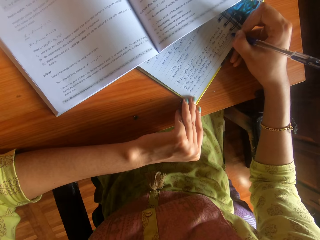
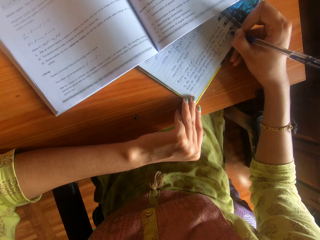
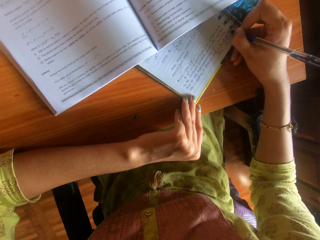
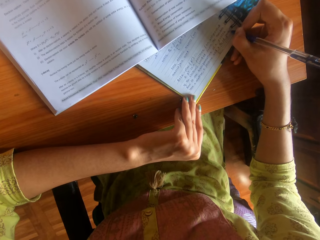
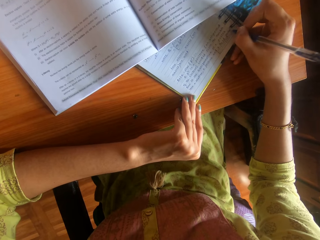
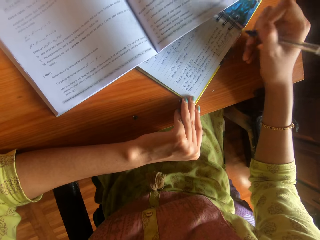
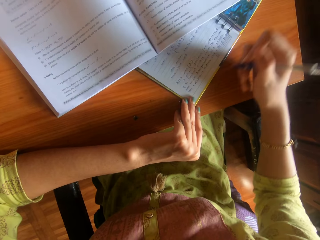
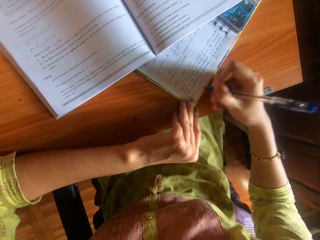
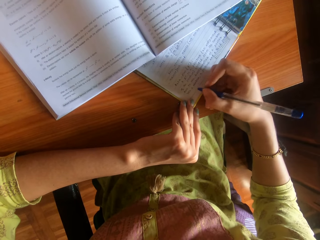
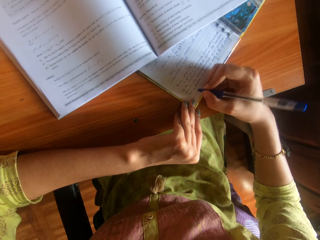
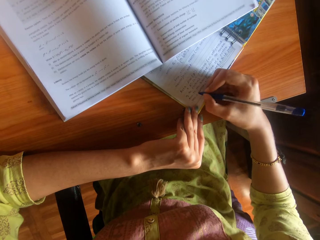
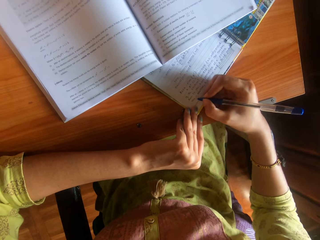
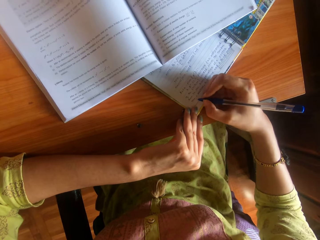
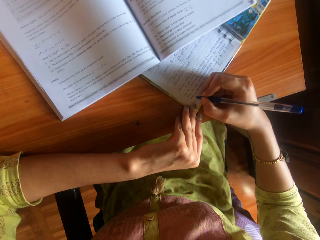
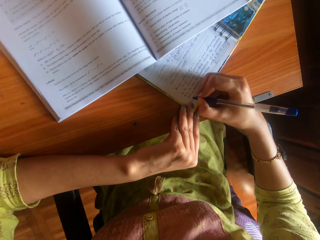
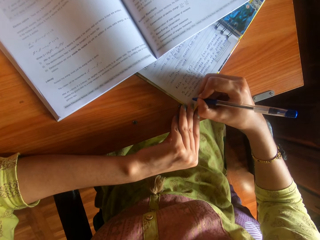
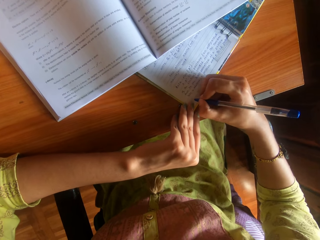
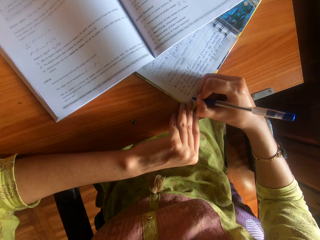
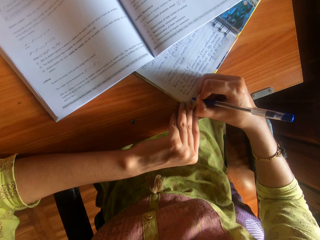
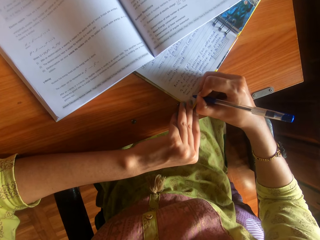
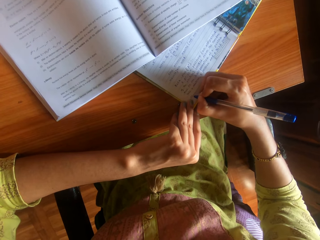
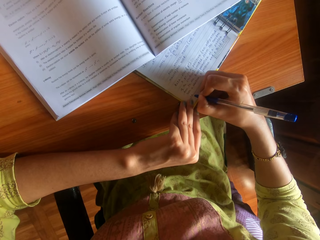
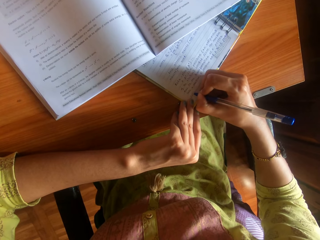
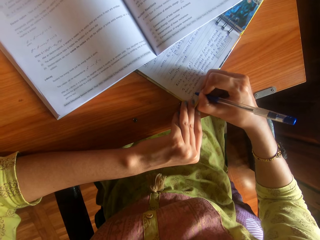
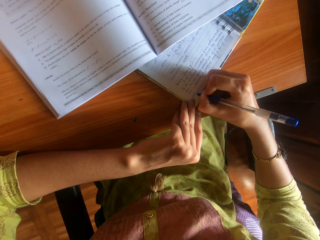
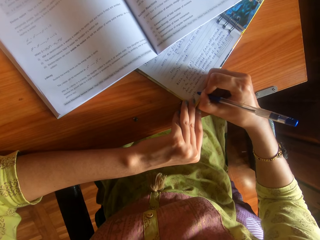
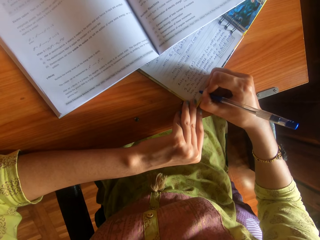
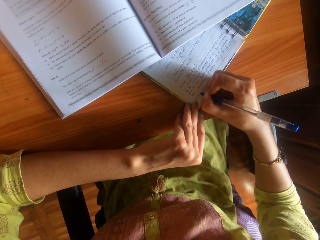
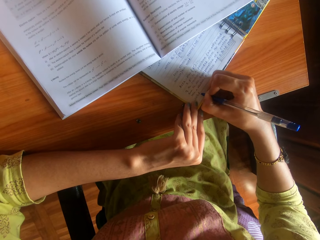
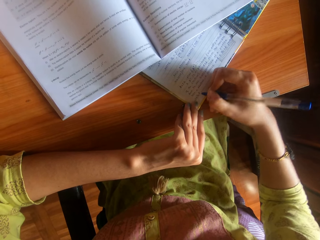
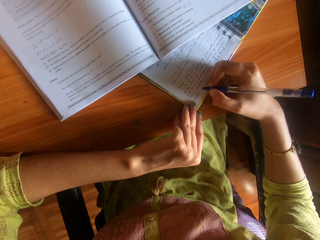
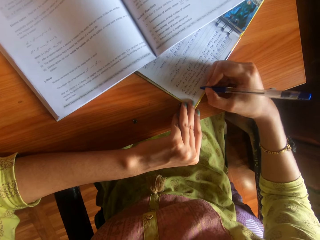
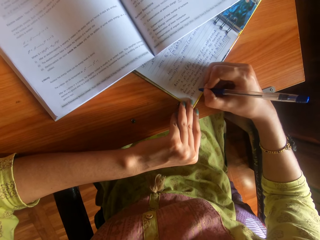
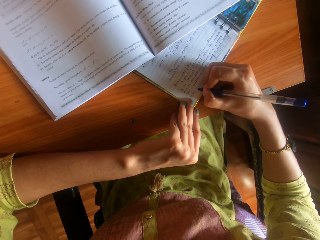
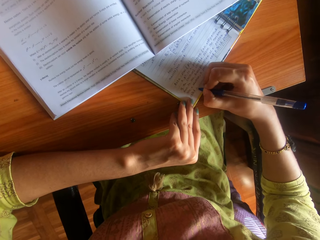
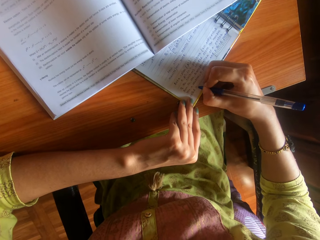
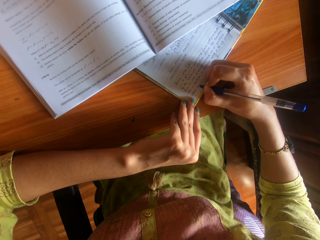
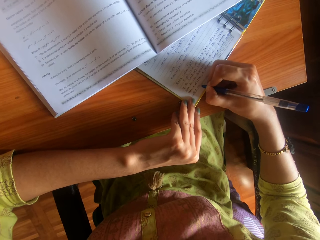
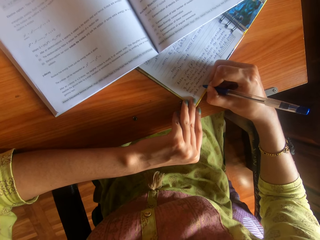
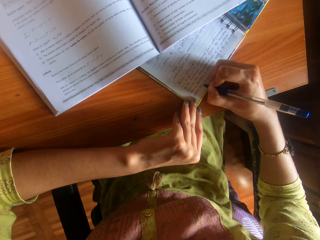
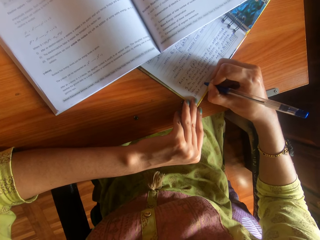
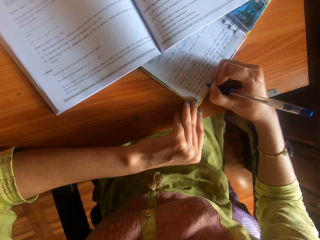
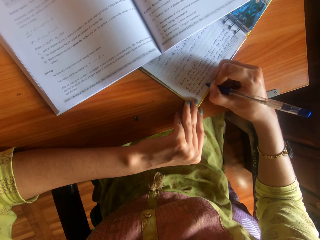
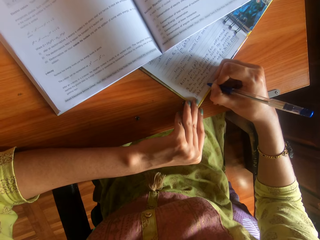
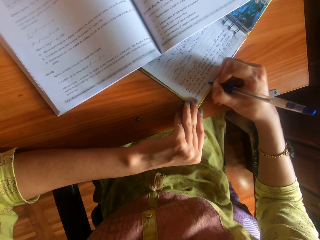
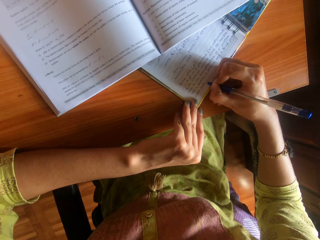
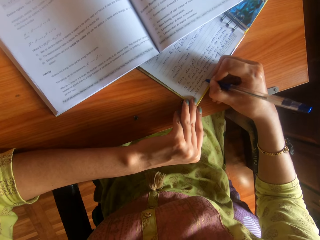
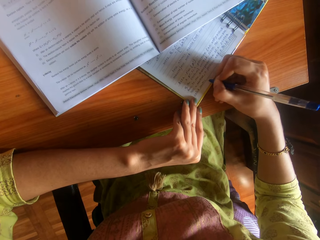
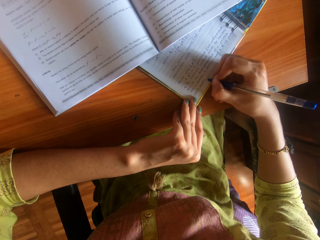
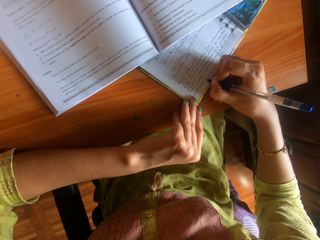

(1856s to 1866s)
The camera wearer moves the hand. They write the book using a pen.

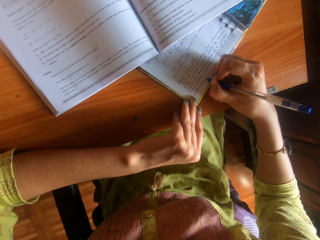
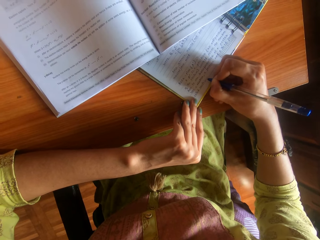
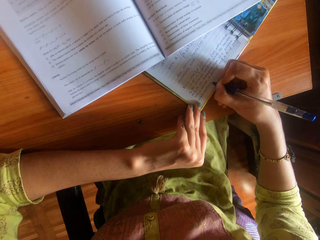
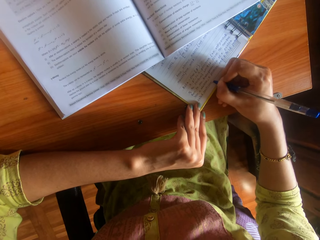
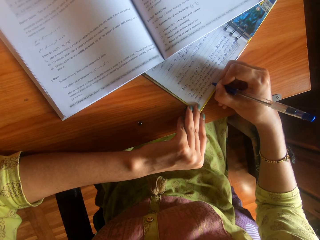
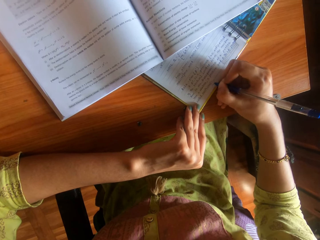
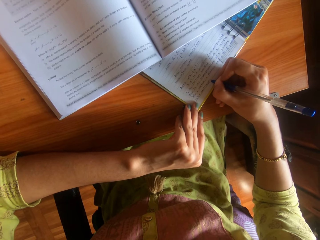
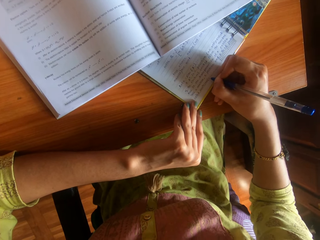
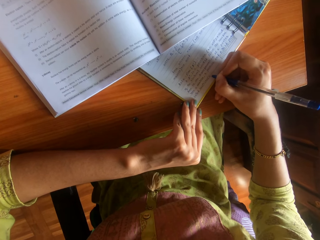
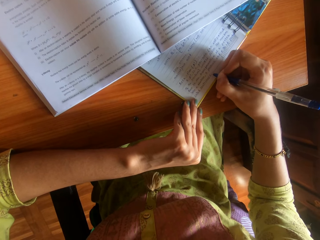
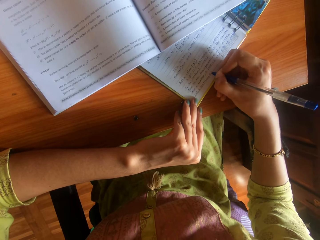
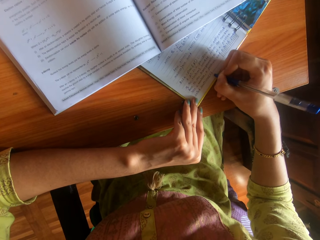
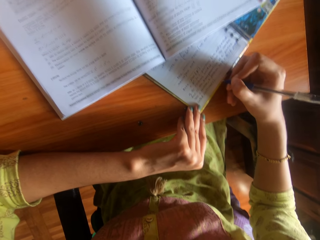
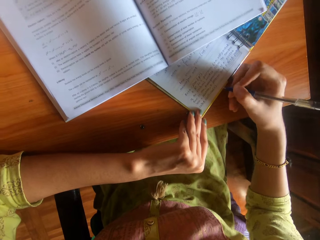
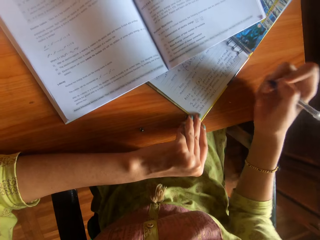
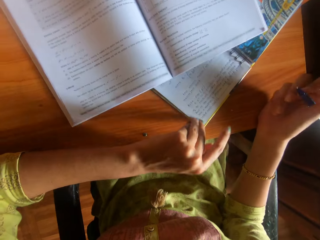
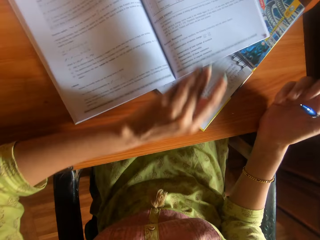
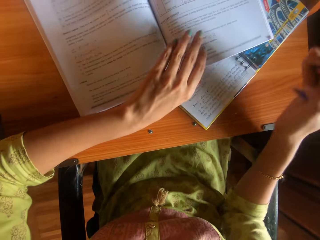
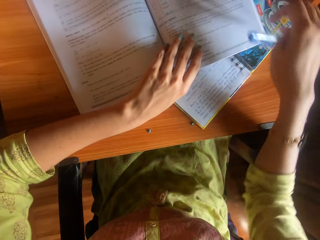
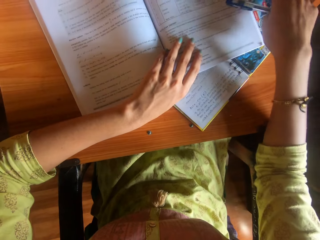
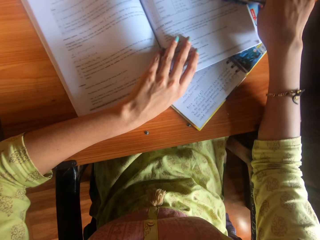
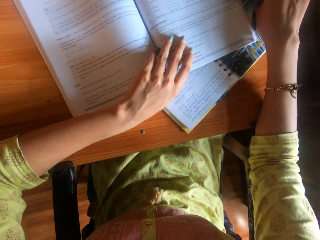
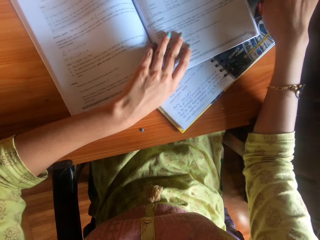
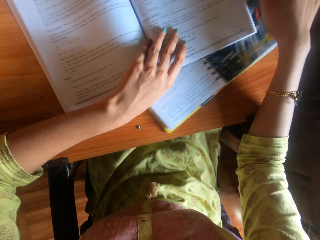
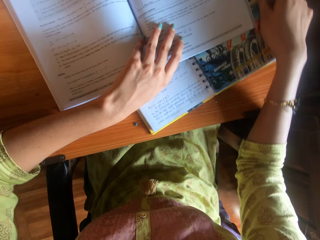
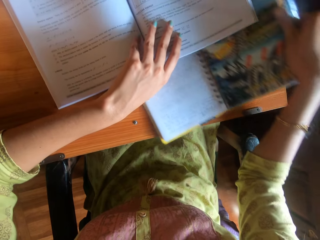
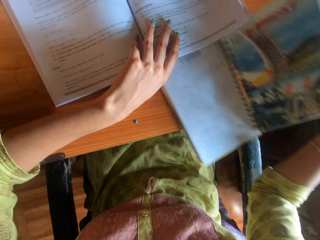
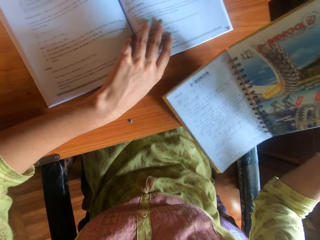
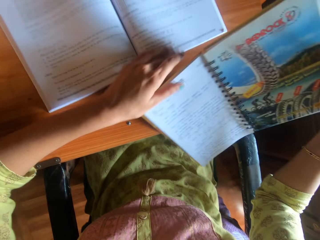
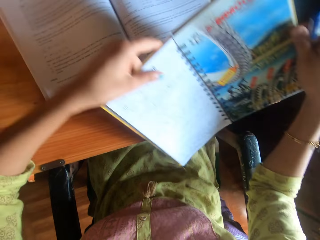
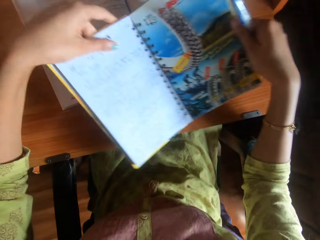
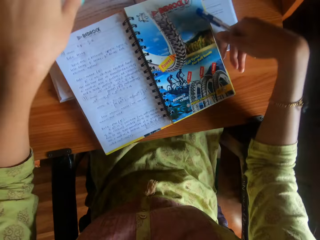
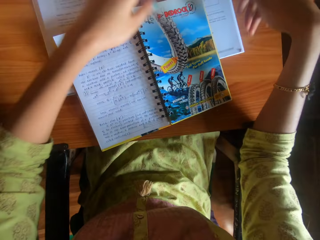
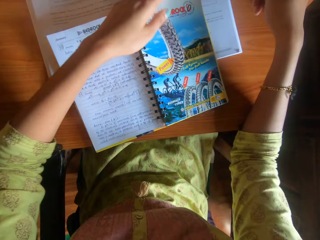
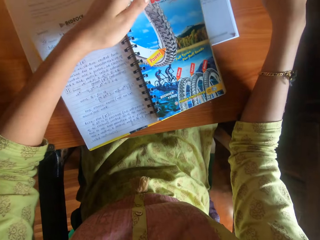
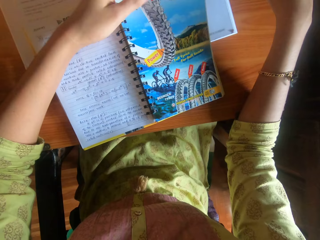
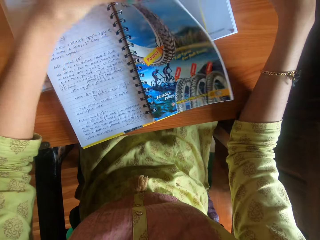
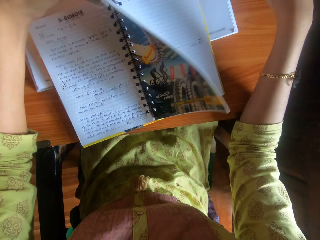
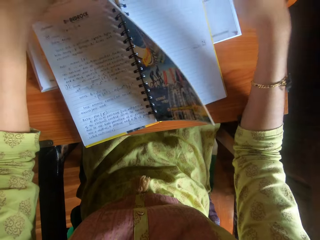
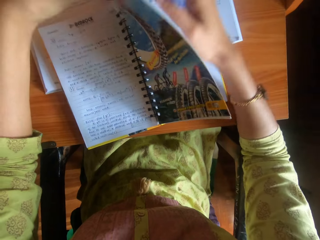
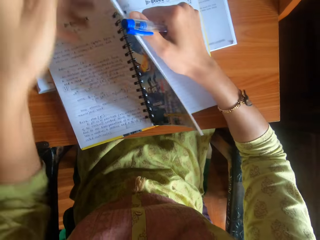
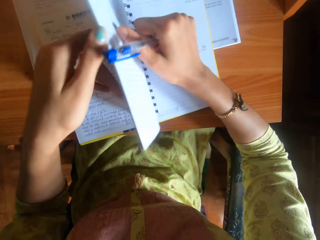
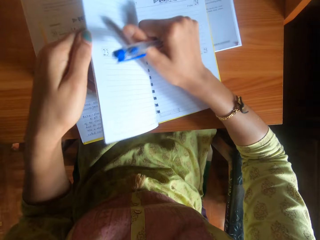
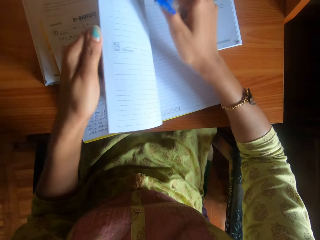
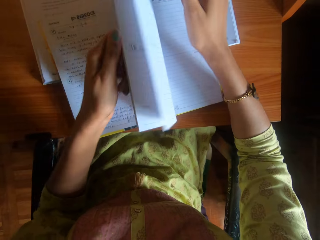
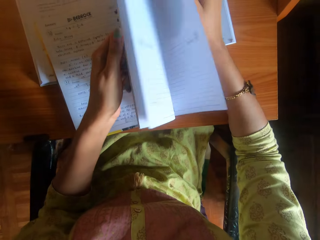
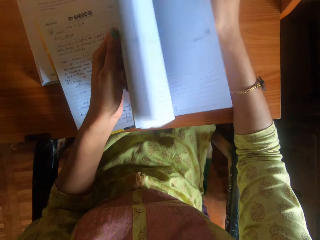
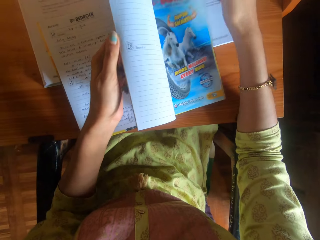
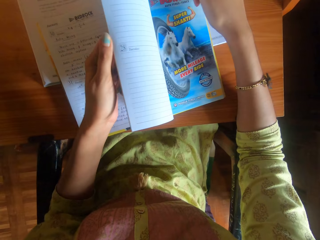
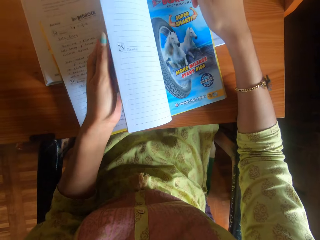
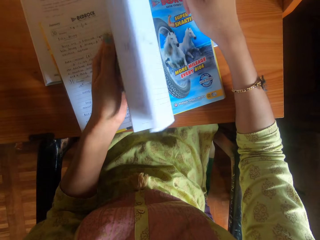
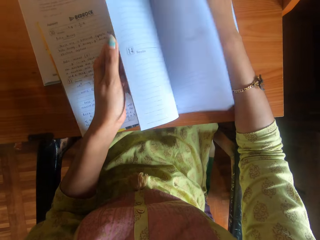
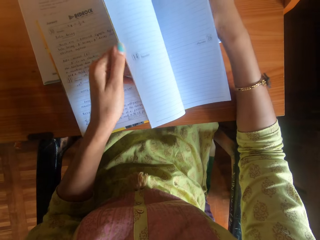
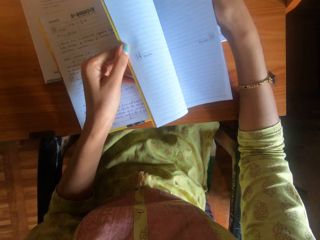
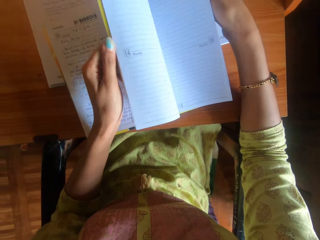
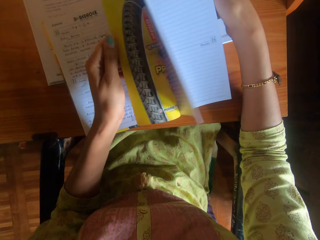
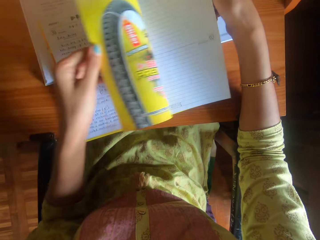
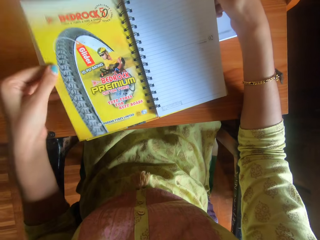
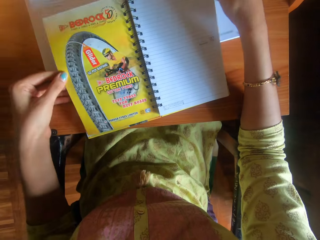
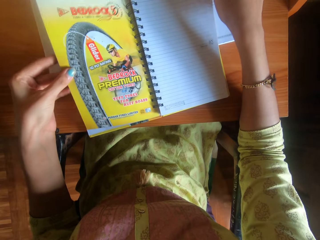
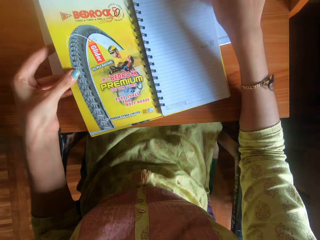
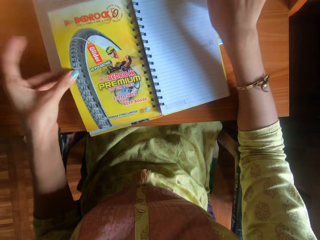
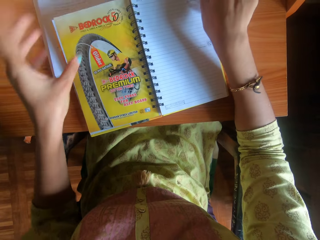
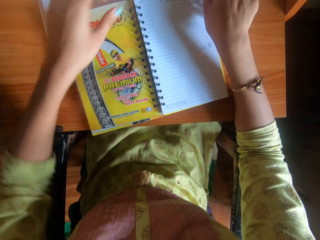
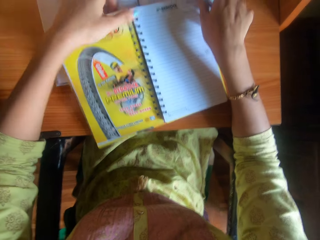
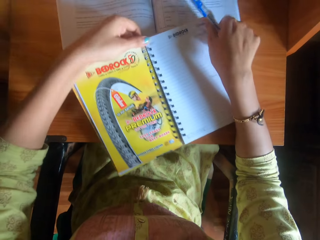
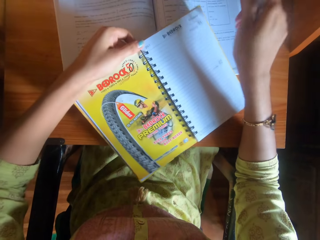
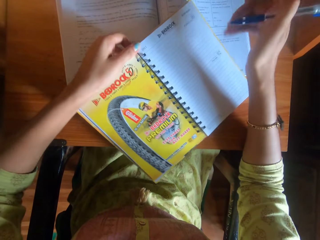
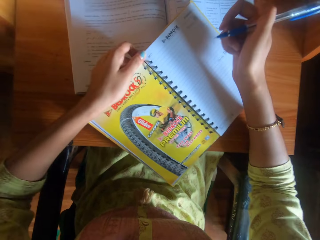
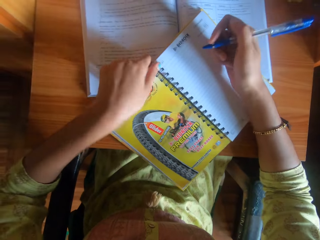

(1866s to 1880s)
The camera wearer stops writing and moves hands. She holds the book on the table with her left hand. She picks up the book on the table with her right hand. She moves the writing book. She holds the book in her right hand with her left hand. She drops the book on the table with her hands. She opens the page of the book with her left hand. She flips the pages of the book with her right hand. She drops the page of the book with her left hand. She adjusts the book on the table with her left hand.
